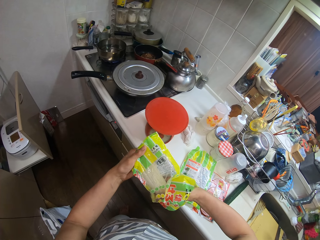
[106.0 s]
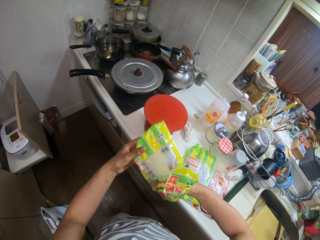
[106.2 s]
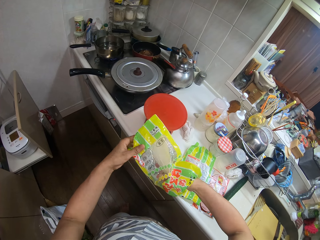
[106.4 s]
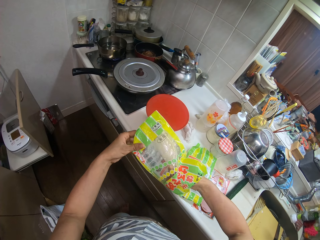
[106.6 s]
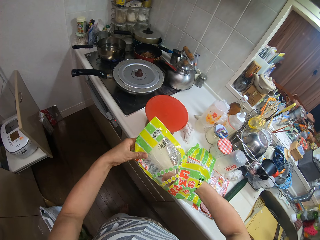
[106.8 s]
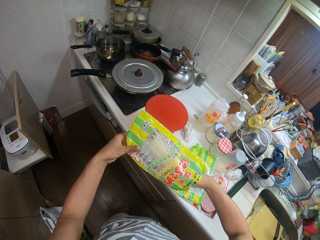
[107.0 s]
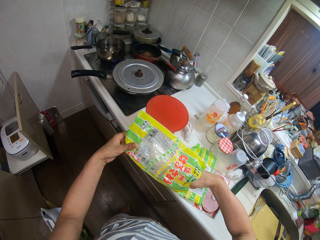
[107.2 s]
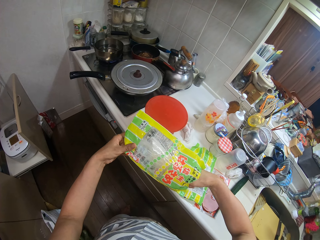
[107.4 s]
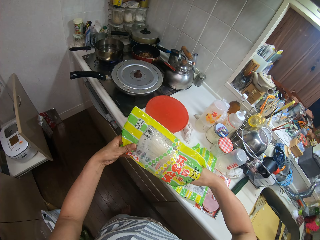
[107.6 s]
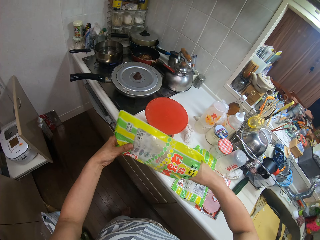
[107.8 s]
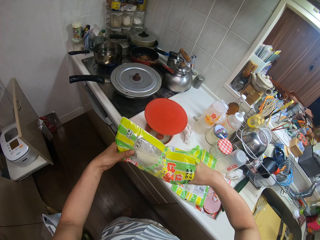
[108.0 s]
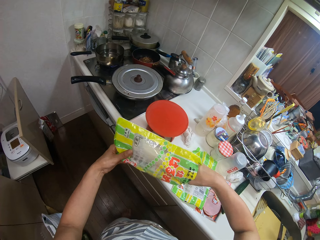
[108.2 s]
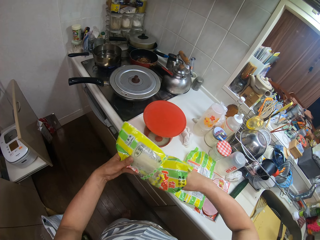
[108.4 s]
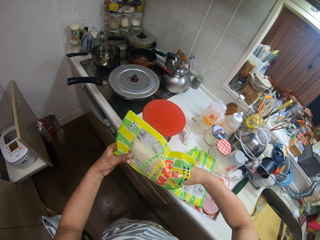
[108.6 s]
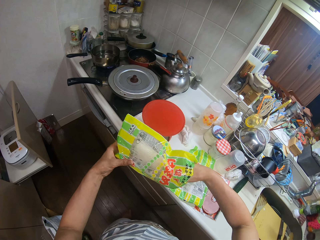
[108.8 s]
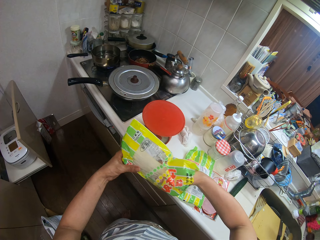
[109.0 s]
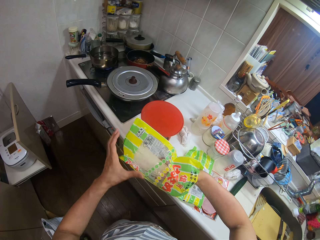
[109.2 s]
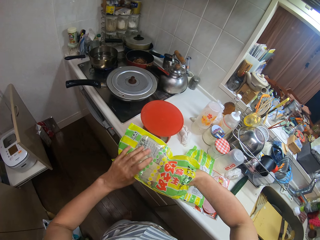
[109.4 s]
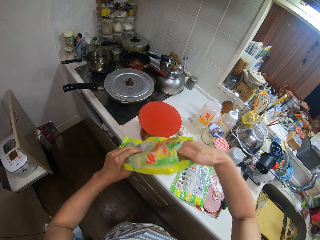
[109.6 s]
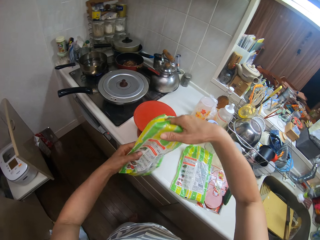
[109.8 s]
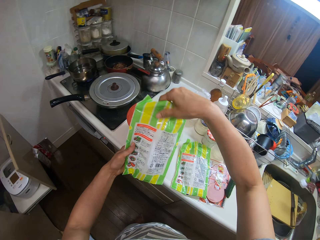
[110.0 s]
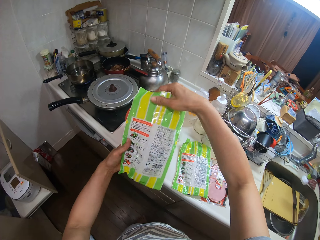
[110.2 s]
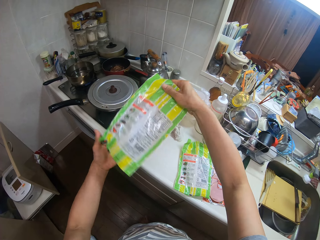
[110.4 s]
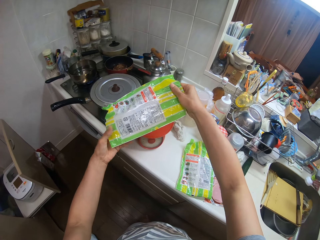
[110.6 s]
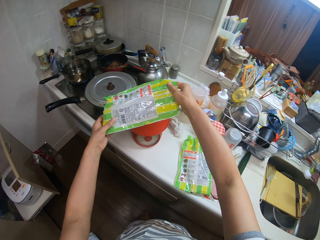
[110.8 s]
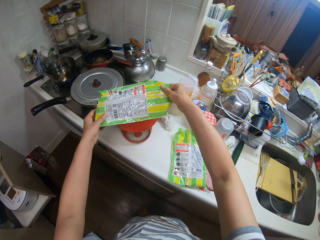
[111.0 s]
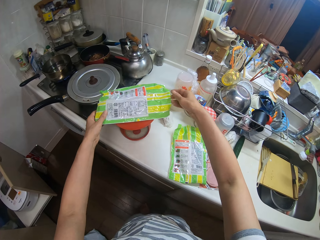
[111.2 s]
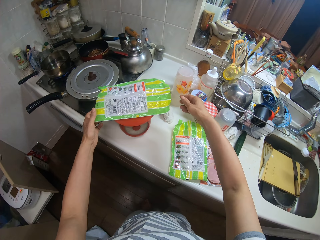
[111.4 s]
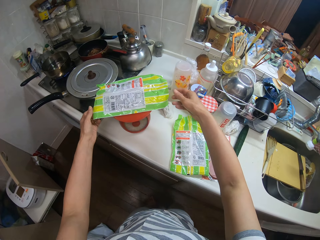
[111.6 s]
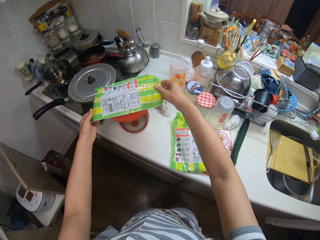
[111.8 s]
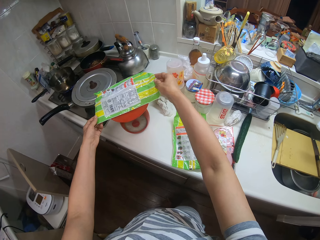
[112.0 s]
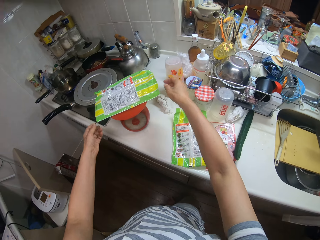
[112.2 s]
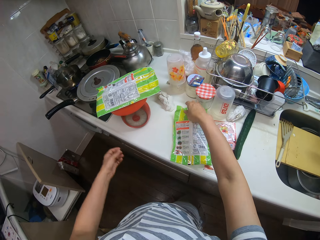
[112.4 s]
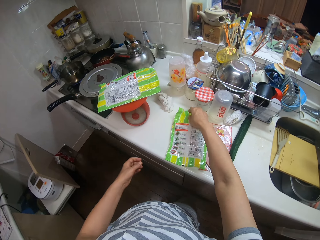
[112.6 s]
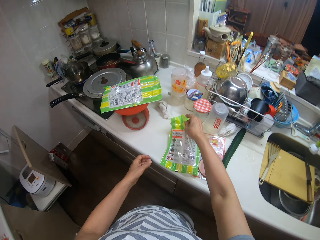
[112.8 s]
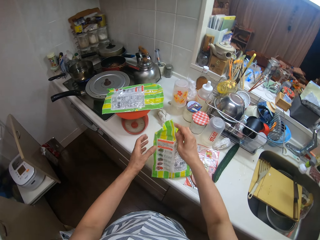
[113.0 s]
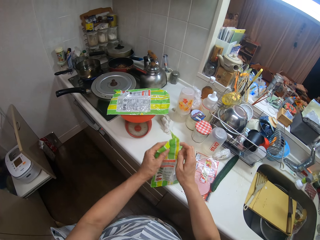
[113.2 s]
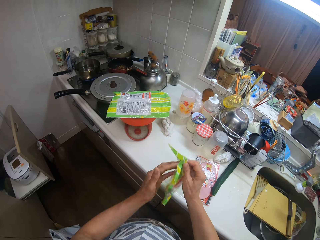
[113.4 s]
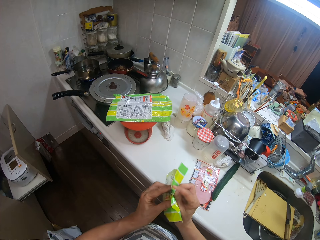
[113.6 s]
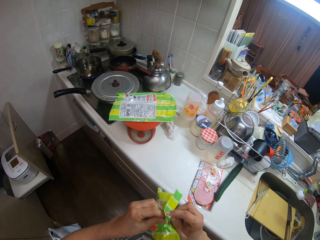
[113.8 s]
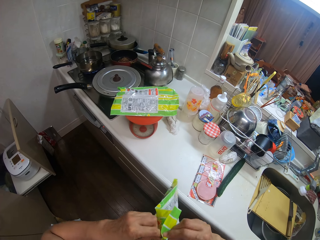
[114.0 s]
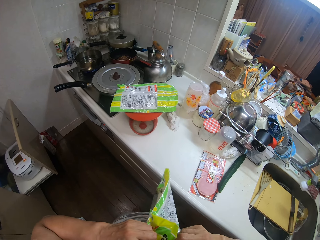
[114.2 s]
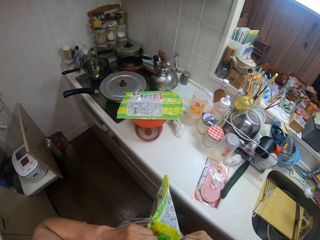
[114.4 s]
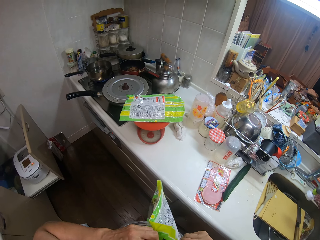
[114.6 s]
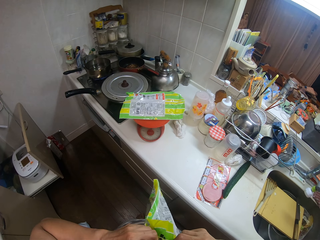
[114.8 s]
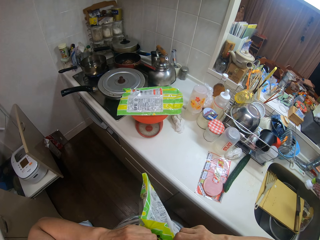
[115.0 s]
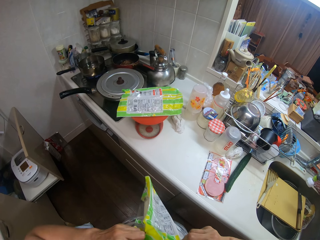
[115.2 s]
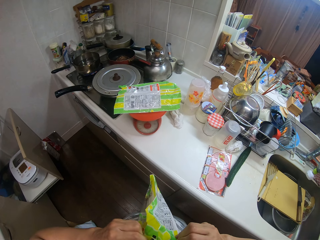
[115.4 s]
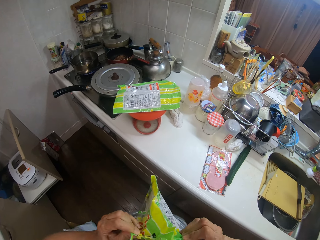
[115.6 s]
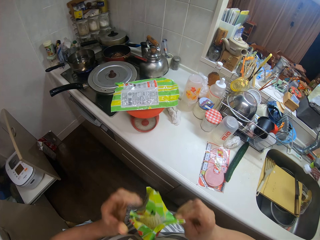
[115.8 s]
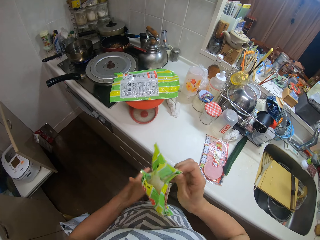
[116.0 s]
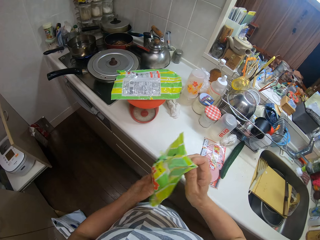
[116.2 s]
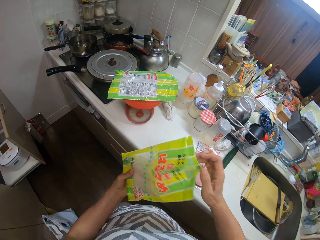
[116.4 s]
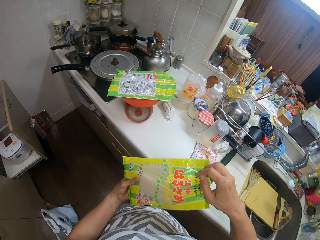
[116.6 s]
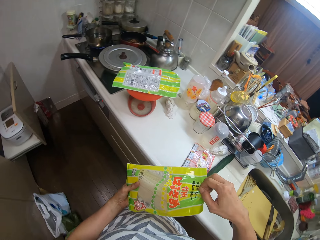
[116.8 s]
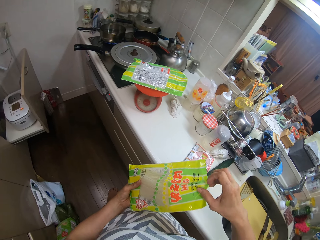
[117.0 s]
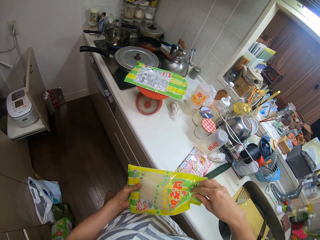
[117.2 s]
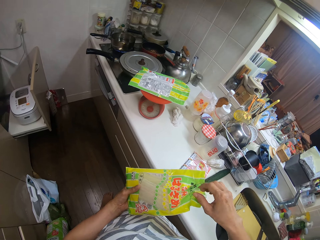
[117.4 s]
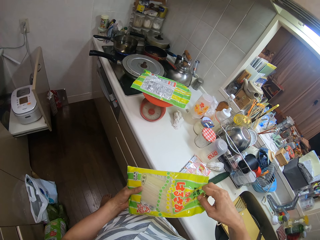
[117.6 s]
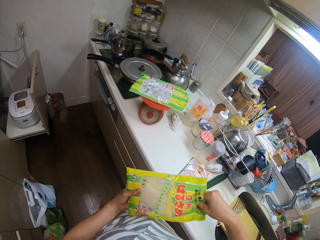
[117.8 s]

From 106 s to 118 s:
The camera wearer places the pack on the measuring scale with her two hands. She picks up another pack from the table with her right hand. She opens the pack with her two hands.

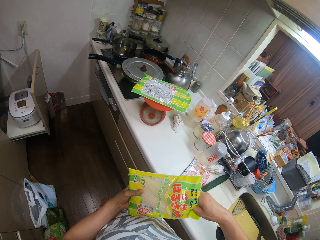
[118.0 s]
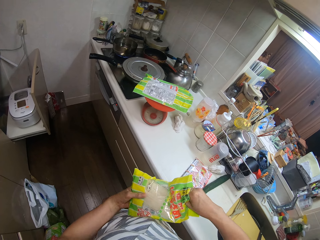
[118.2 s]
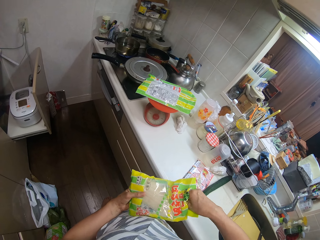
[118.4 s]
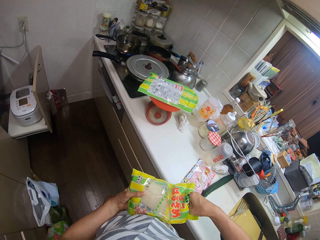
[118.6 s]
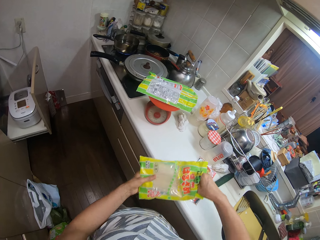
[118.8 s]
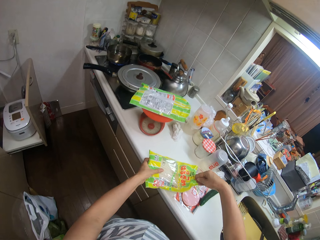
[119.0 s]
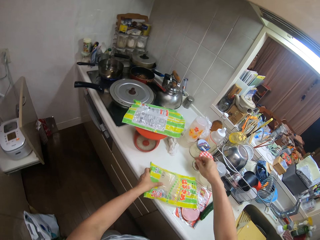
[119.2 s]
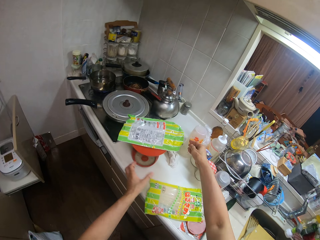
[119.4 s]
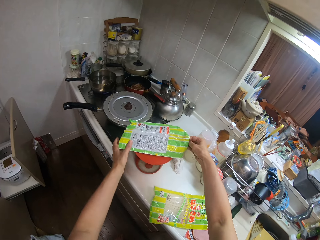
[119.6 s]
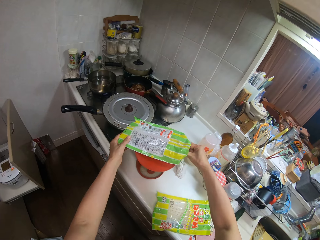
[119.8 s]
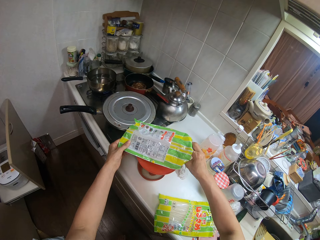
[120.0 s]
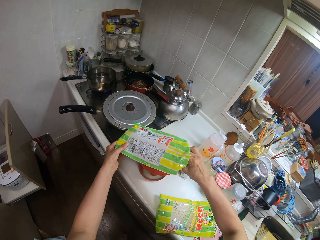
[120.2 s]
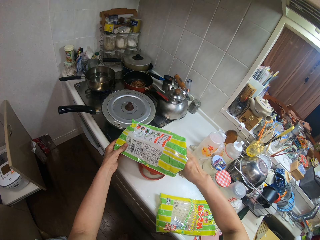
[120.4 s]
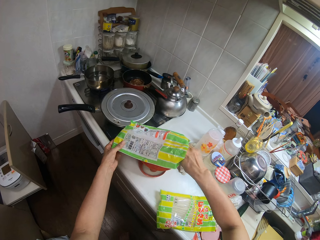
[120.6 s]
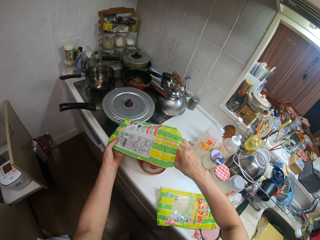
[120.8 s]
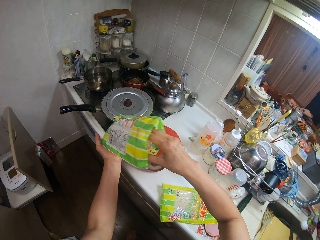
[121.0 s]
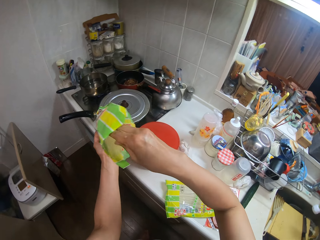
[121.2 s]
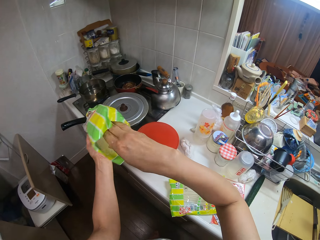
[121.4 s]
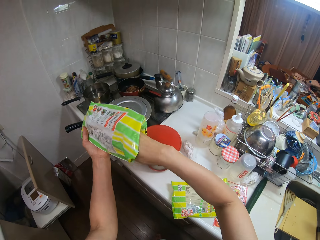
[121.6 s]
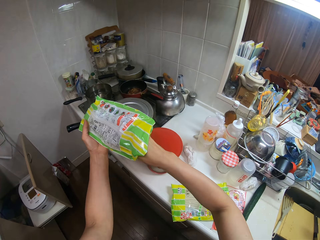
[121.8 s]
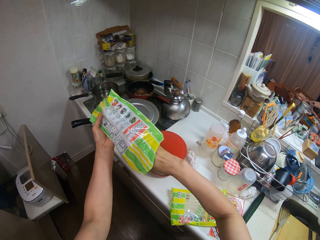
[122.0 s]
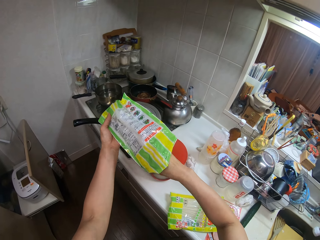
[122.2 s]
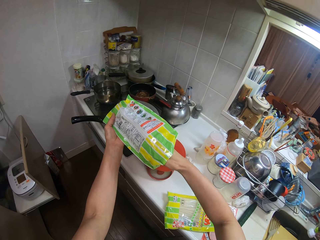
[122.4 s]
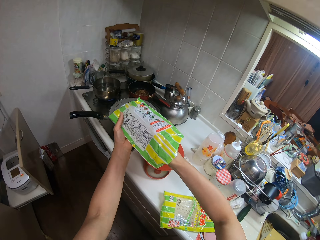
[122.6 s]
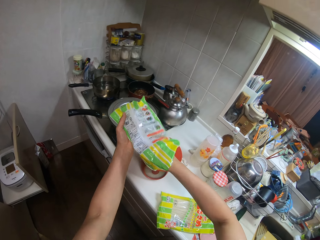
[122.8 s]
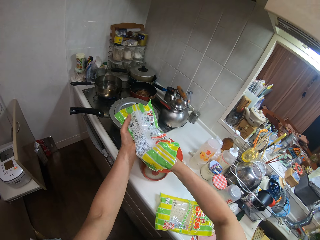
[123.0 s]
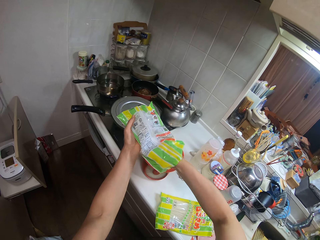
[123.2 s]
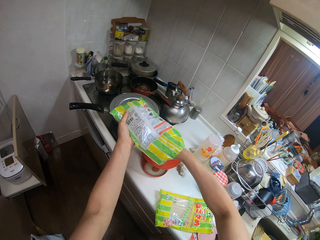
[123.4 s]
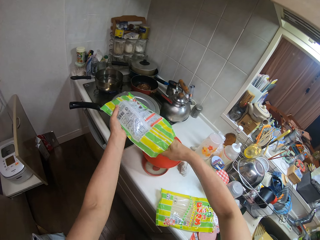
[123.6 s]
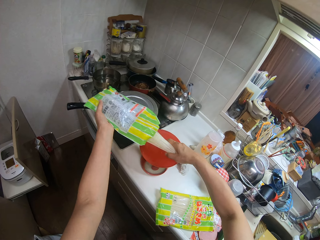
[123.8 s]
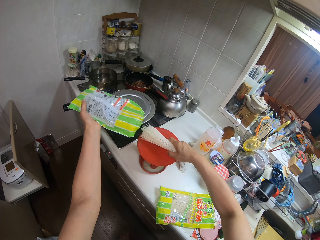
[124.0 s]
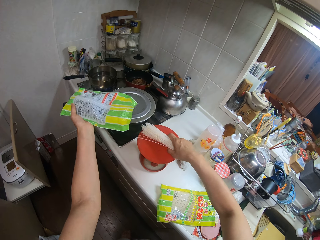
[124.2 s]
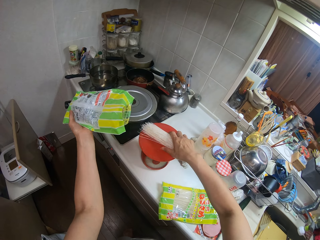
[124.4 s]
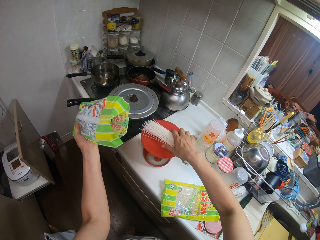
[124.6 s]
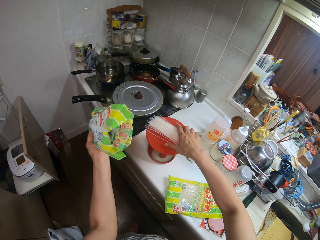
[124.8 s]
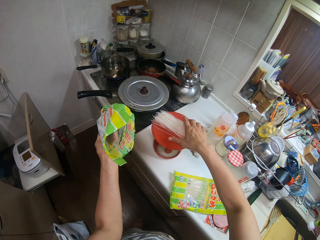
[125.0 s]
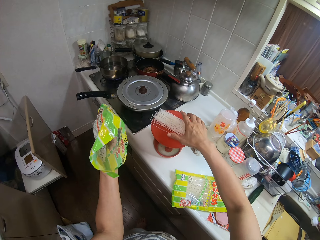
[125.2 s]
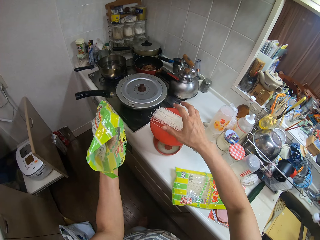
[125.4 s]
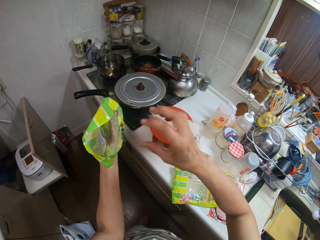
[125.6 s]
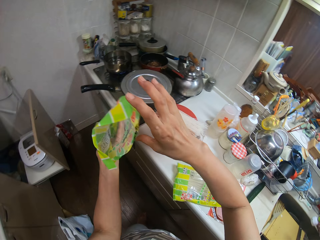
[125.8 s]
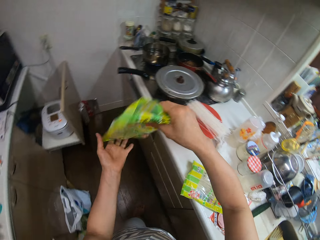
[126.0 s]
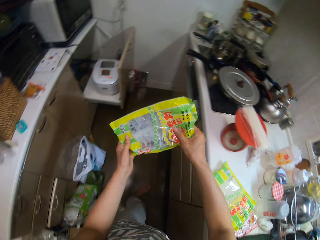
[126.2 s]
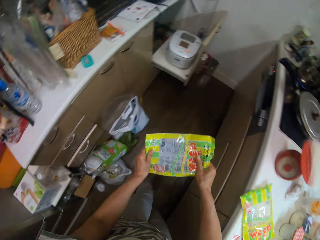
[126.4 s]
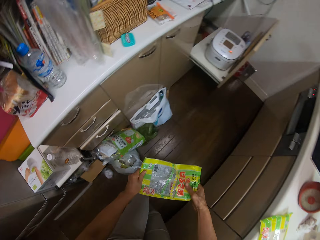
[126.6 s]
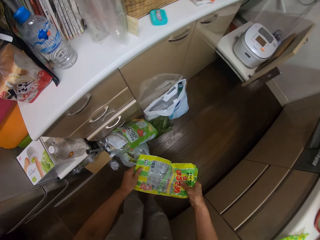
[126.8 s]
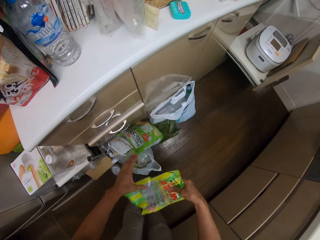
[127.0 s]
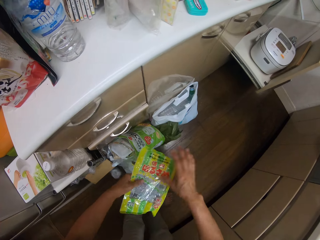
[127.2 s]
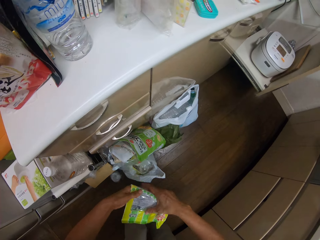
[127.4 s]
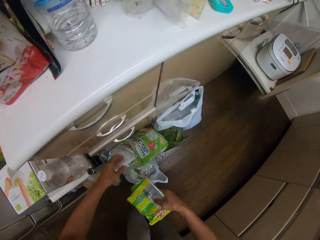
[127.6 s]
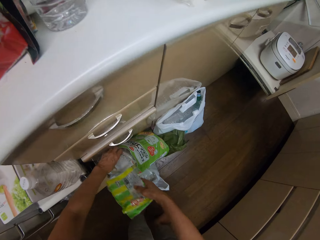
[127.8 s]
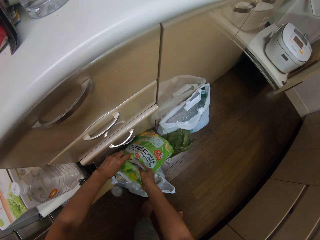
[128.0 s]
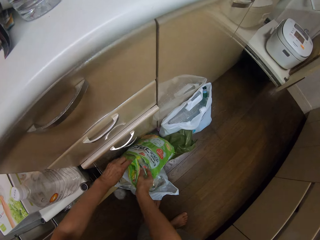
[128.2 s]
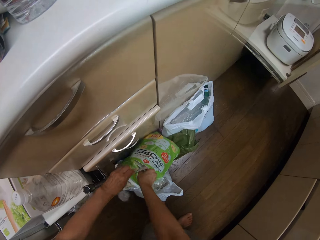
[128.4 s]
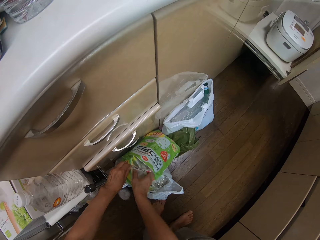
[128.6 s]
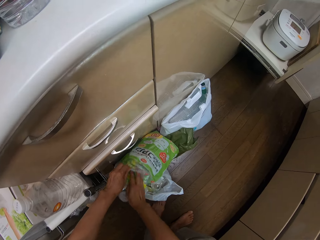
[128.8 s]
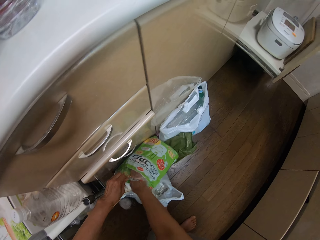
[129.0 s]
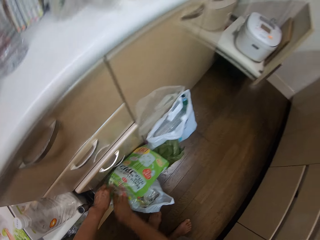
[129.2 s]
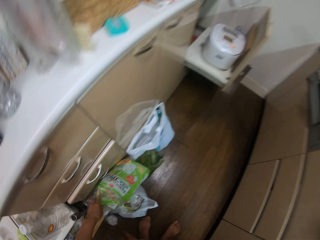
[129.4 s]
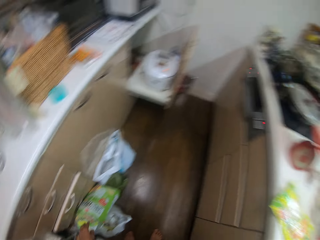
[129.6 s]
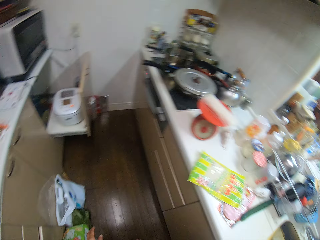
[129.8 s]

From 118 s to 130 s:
The camera wearer adjusts the content of the pack with her right hand. She drops the pack on the table with her left hand. She removes the content of the pack with her right hand. She places the spaghetti from the pack on the measuring scale with her right hand. She disposes the empty pack into a waste bag.
